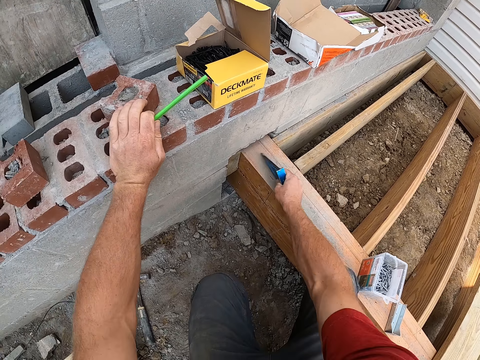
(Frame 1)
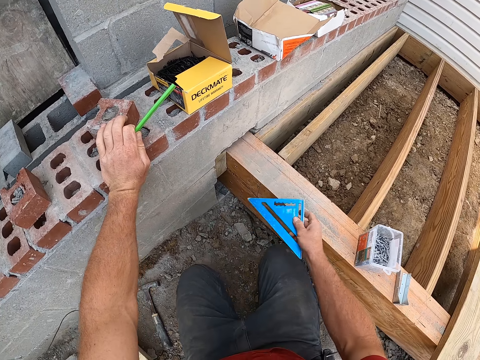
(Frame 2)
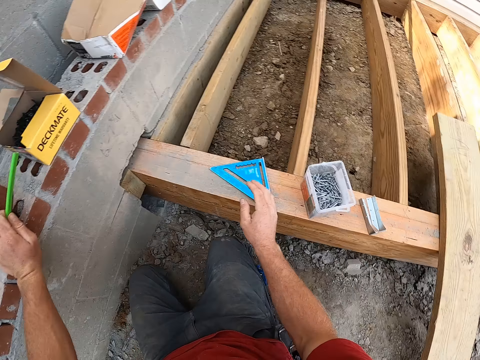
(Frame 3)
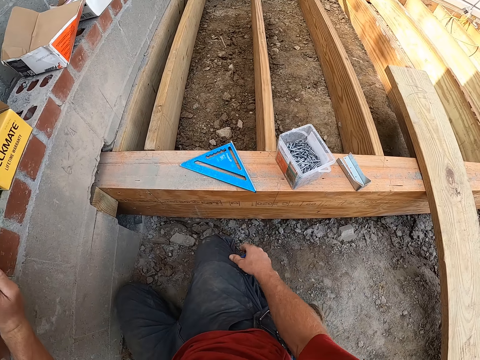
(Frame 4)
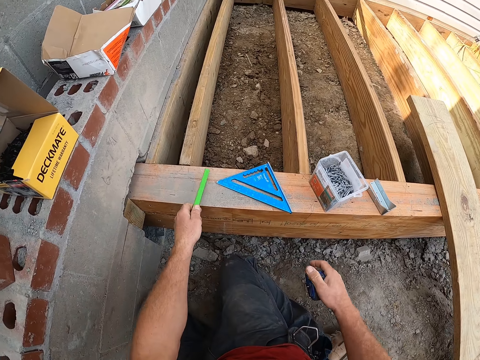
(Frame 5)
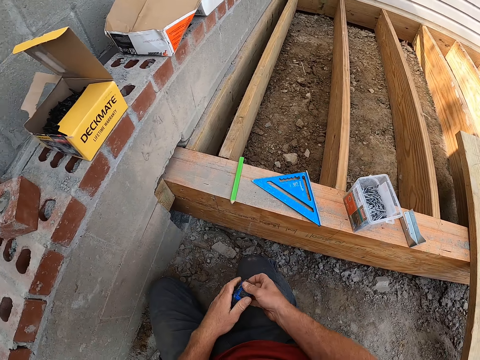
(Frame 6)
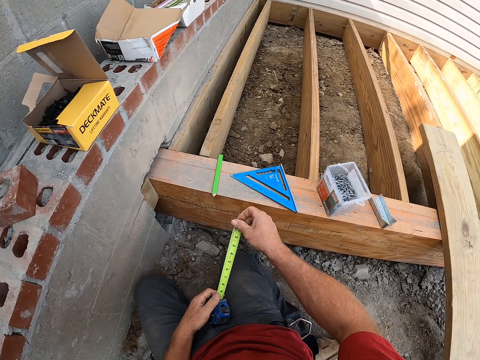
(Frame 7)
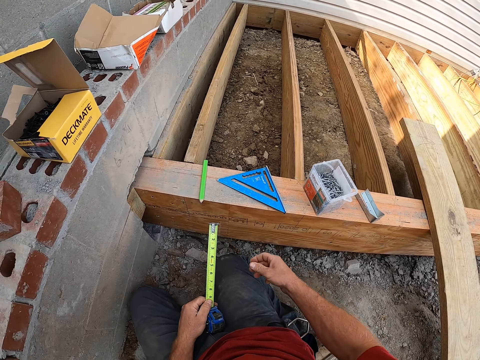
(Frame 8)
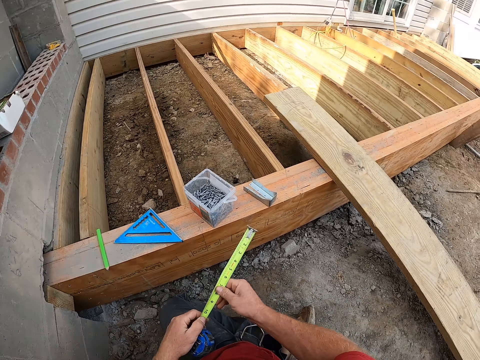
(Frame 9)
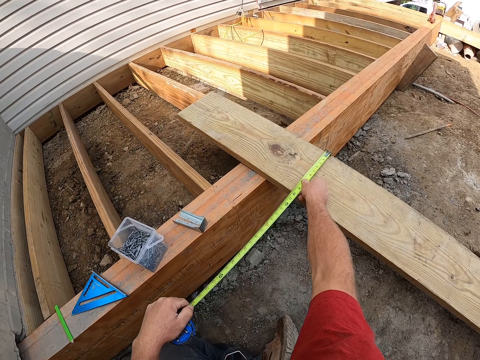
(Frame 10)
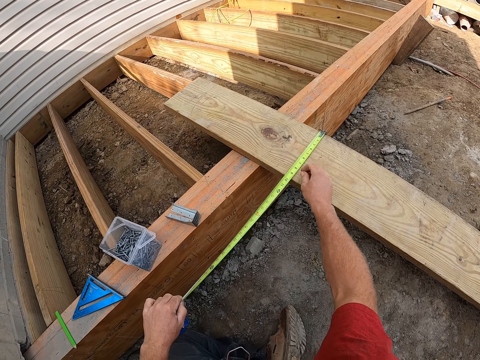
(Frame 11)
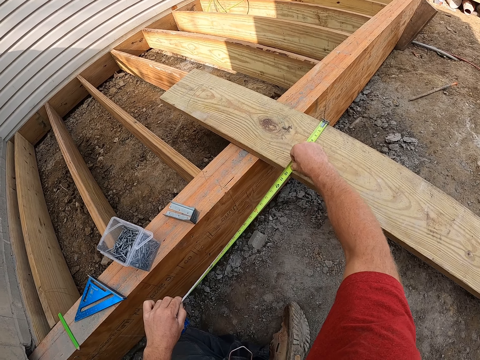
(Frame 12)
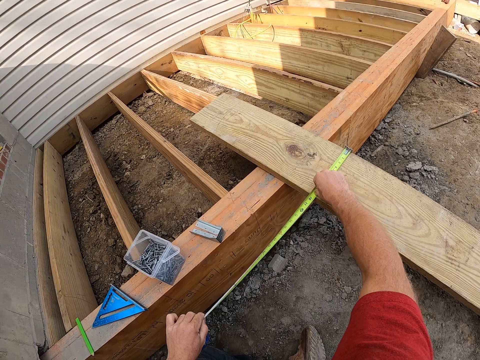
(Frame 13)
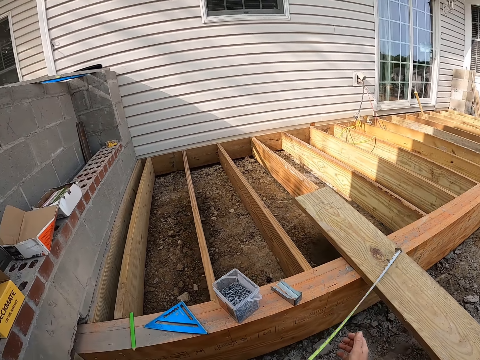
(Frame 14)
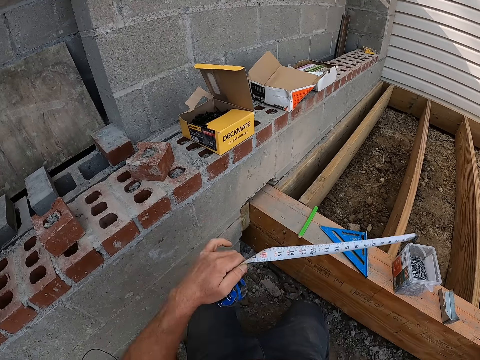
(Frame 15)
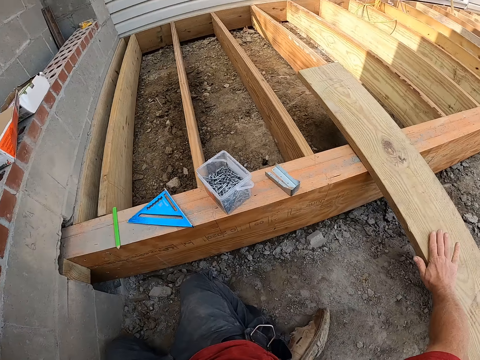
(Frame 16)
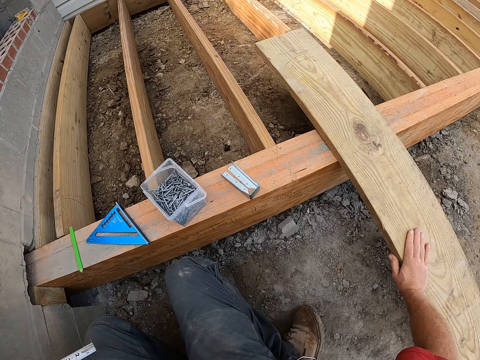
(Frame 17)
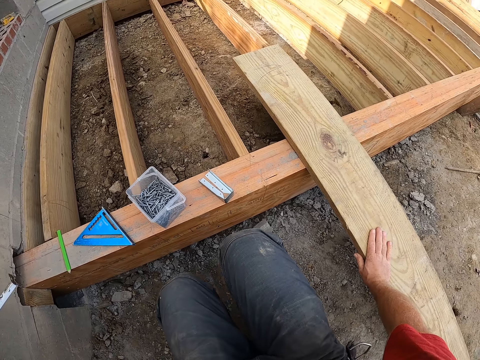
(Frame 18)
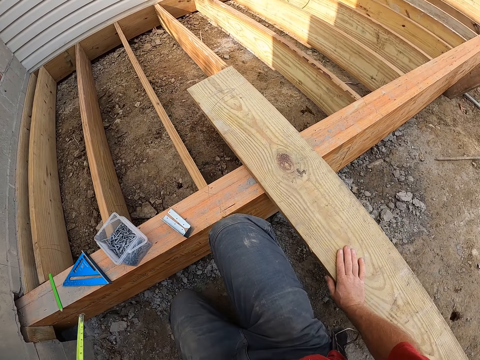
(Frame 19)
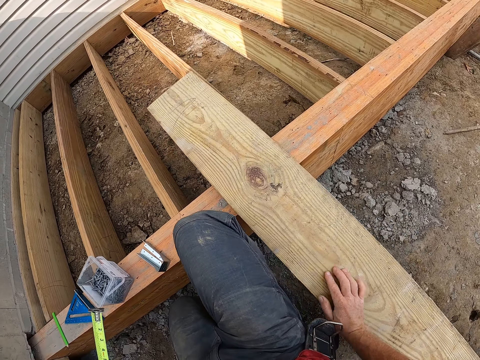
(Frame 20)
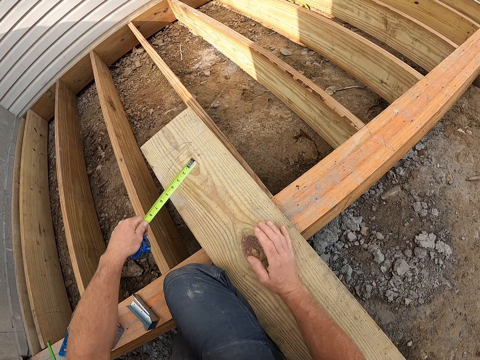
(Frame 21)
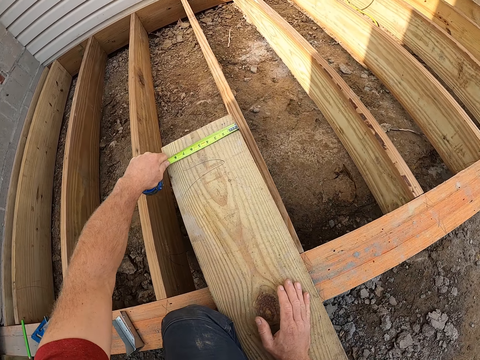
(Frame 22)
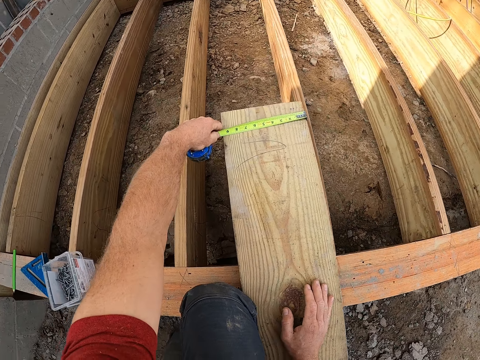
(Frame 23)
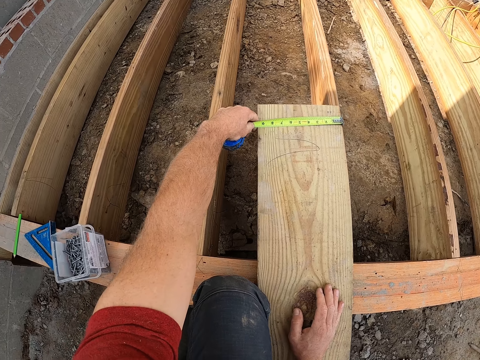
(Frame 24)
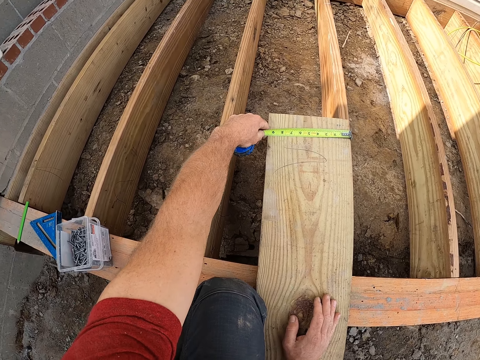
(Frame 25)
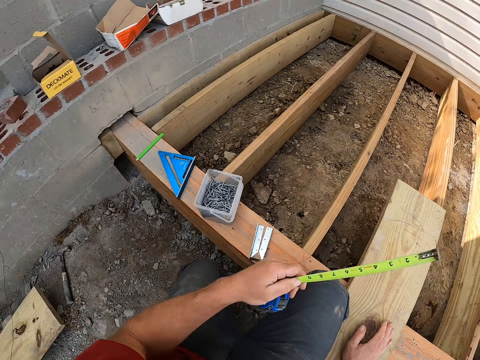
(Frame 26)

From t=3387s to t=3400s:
The camera wearer drops the angle square on the plank. He removes a measuring tape from his trouser. He drops the marker on the plank. He extends the measuring tape. He measures a plank on the floor with the measuring tape. He marks a point on the wood. He holds the hand with the tape on the wall. He measures another point of the plank with the measuring tape.

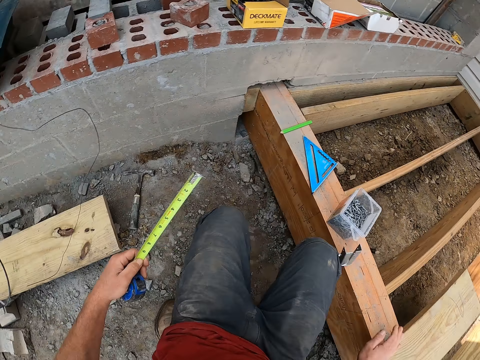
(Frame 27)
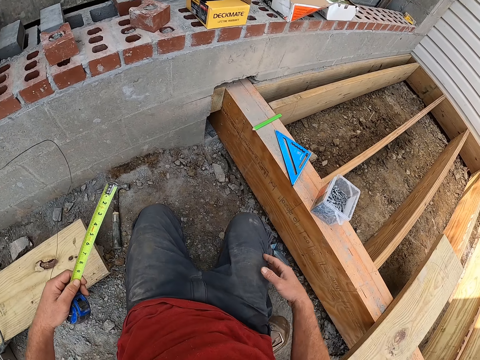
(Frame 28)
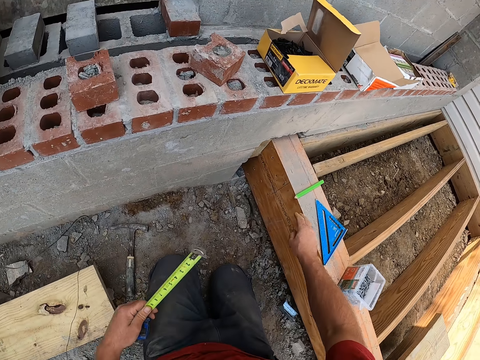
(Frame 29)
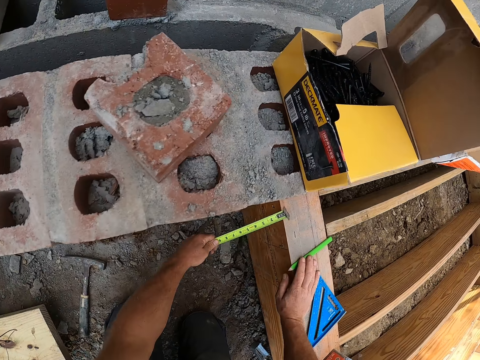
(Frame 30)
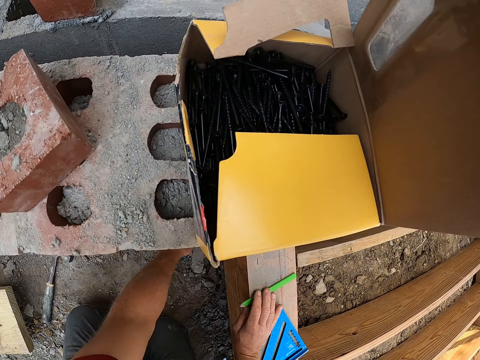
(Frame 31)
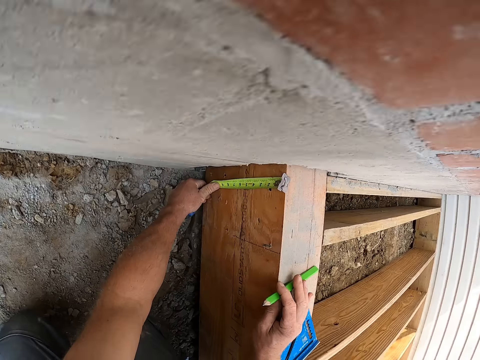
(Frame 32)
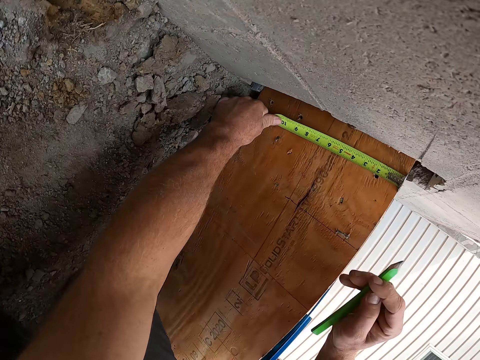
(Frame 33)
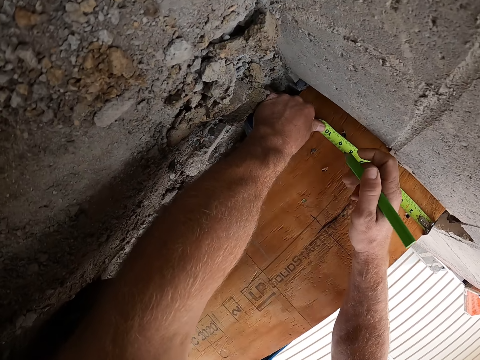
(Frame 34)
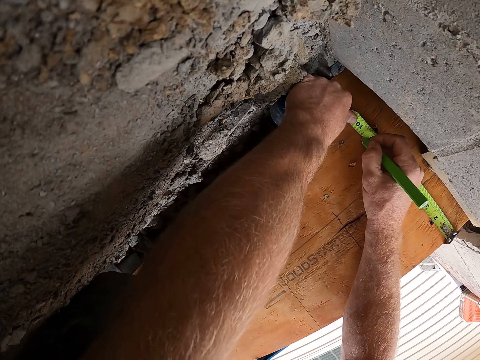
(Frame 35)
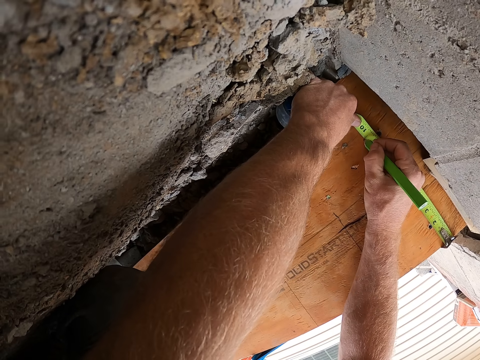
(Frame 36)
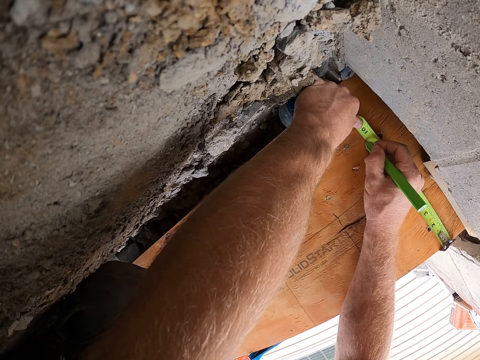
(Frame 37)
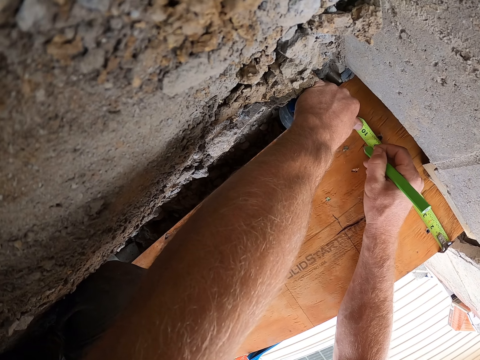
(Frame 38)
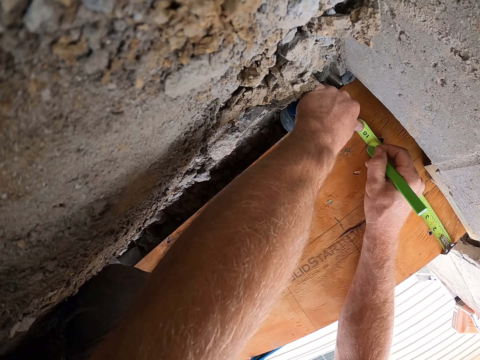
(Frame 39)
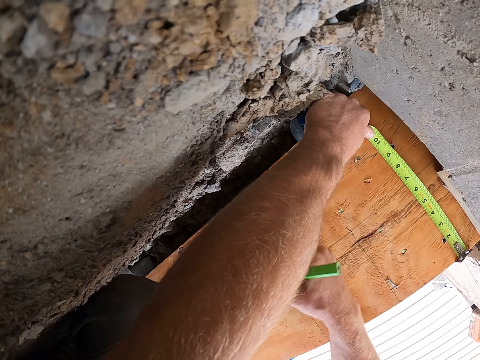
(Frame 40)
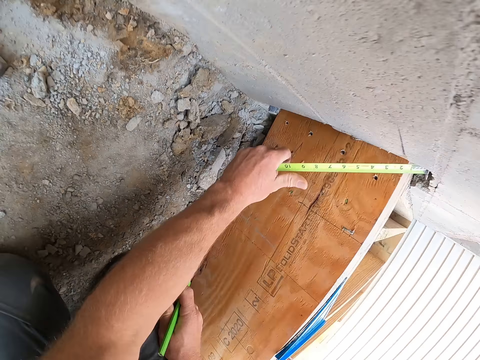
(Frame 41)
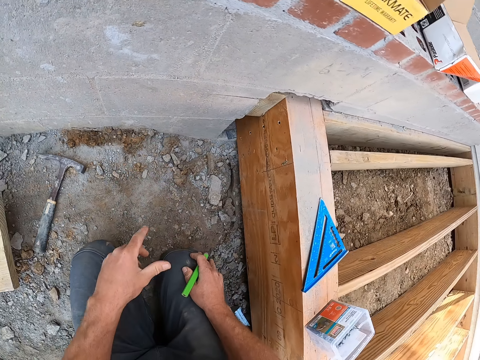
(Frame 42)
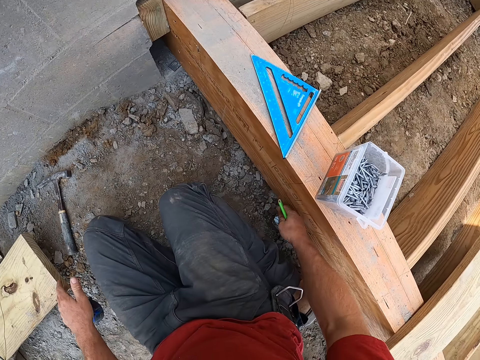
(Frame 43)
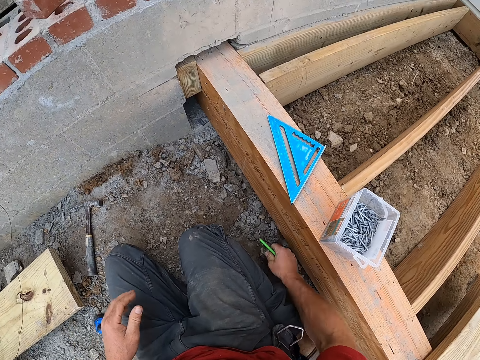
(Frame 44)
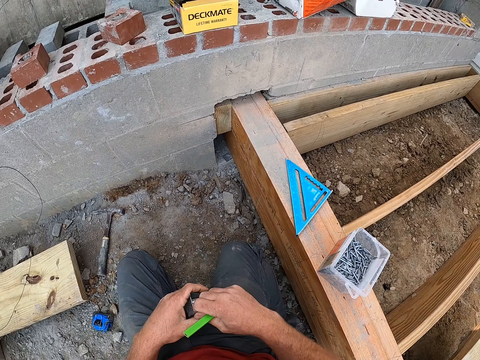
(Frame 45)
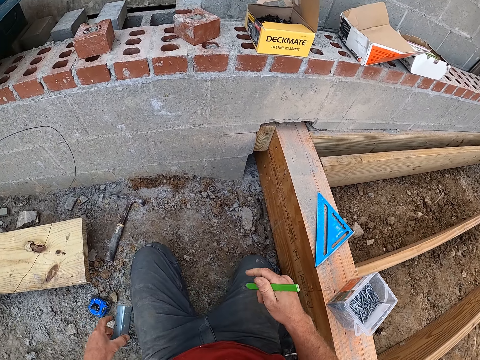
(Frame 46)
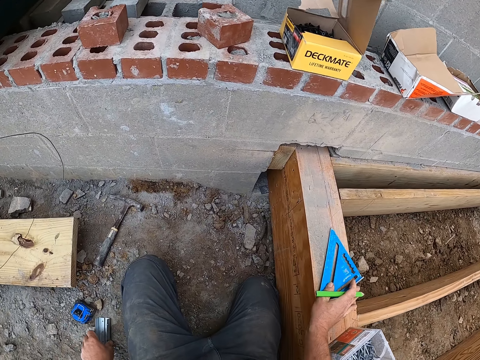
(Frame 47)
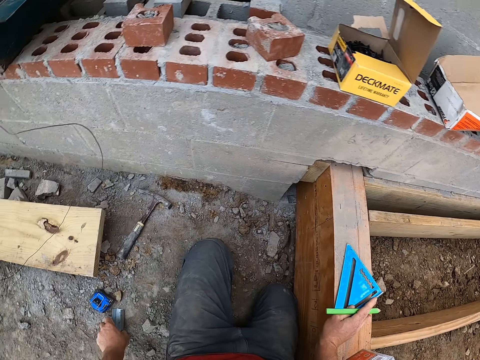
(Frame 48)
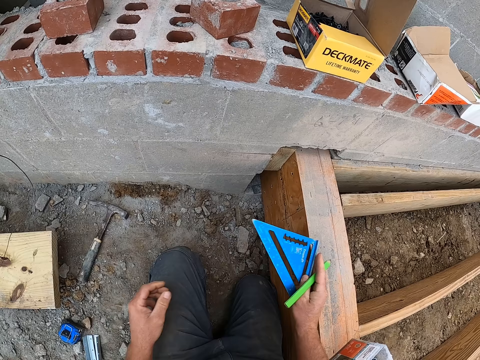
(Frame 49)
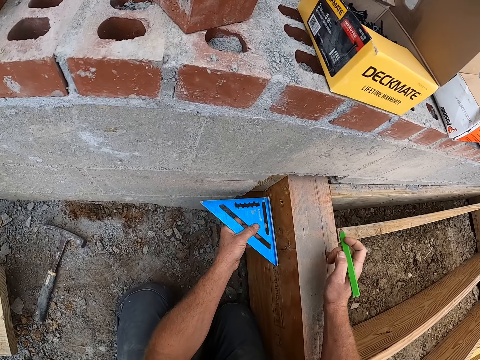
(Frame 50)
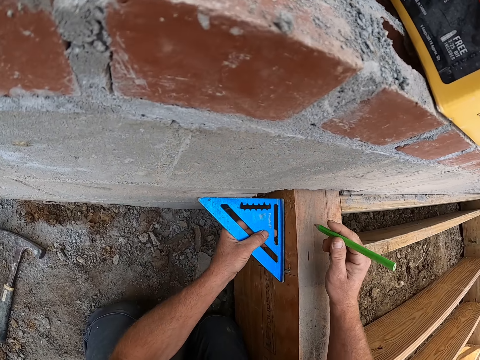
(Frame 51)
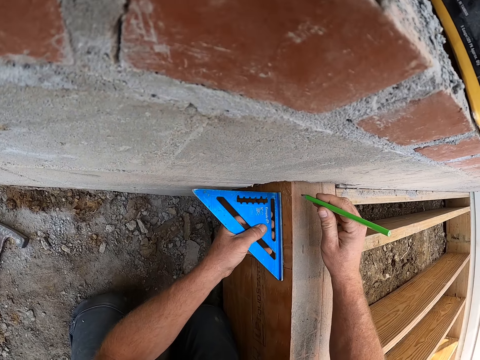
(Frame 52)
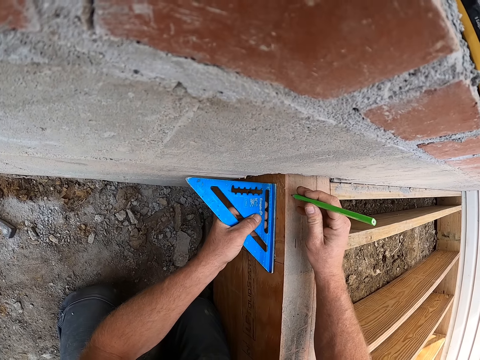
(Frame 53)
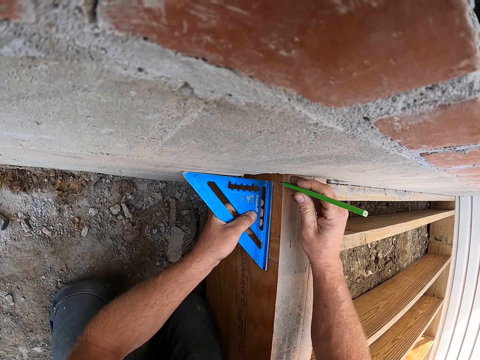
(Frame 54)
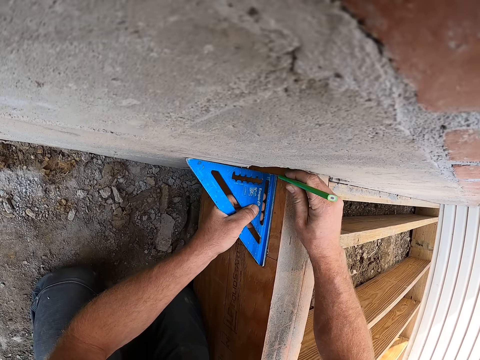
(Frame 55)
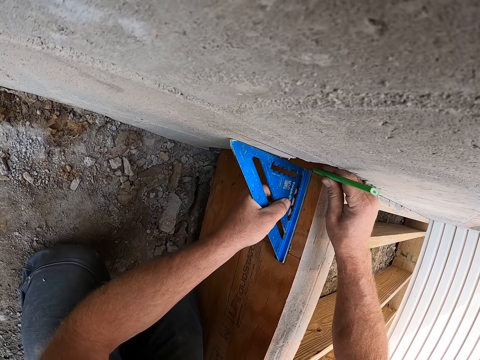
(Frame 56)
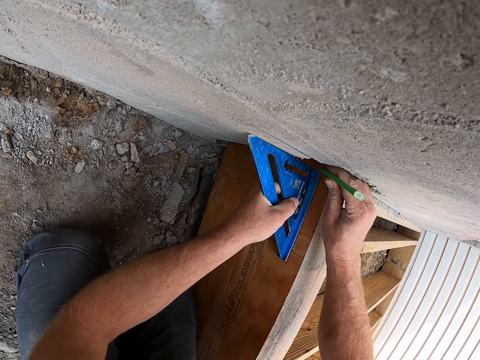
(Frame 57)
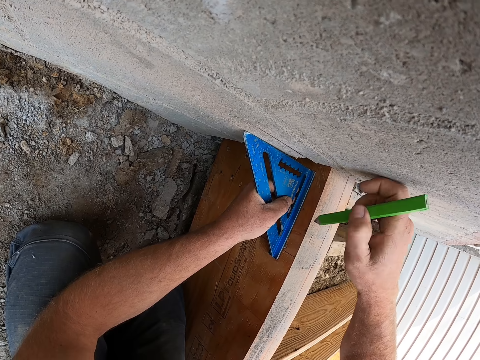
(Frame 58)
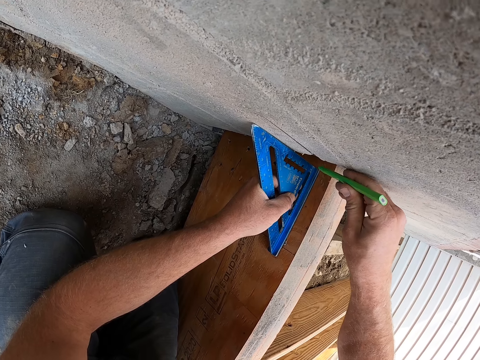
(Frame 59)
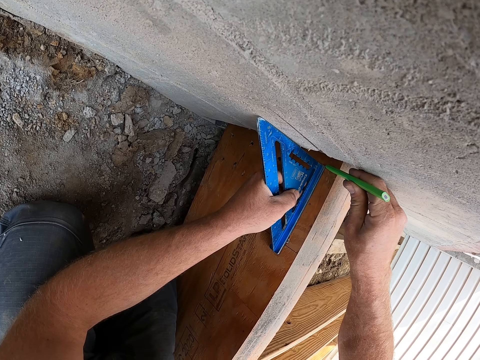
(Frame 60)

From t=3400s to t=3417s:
The camera wearer stretches to the wood near the wall. He touches his trouser. He measures the wood near the wall with the measuring tape. He picks the marker or pencil on the plank. He marks out on the plank. He closes the tape measure. He drops the measuring tape on the floor. He picks the screw brace or steel bracket on the floor. He shifts the bracket to the left hand, wipes the bracket on the trouser and places the bracket on the floor. He picks the angle square or alloy triangle ruler on the plank. He shifts the ruler to the left hand. He positions the angle square between the wall and the plank. He holds the ruler on the wood. He marks points on the wood with the pencil.
